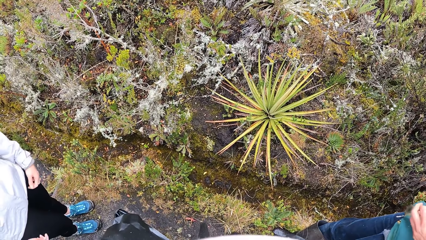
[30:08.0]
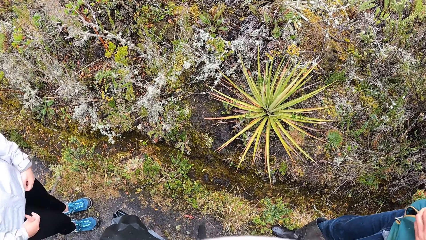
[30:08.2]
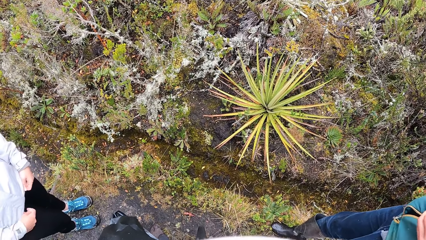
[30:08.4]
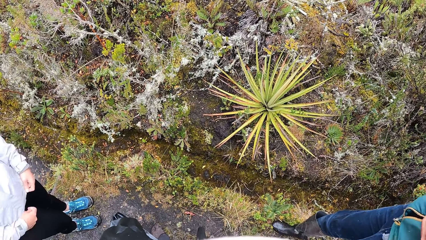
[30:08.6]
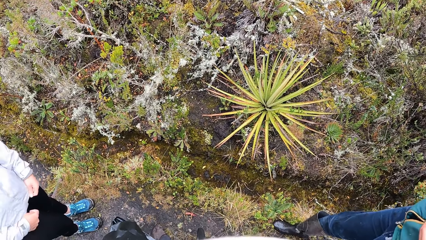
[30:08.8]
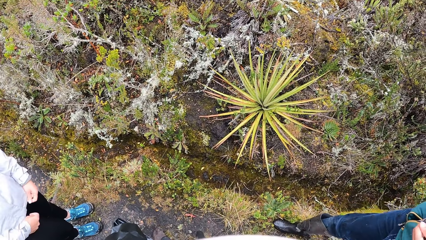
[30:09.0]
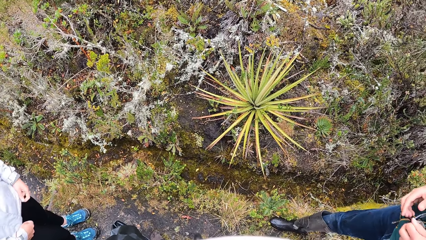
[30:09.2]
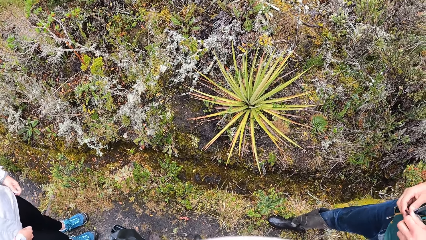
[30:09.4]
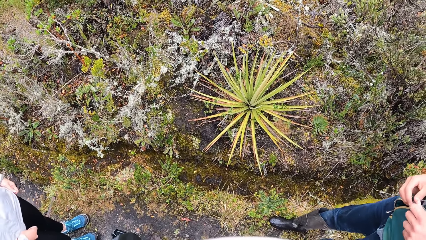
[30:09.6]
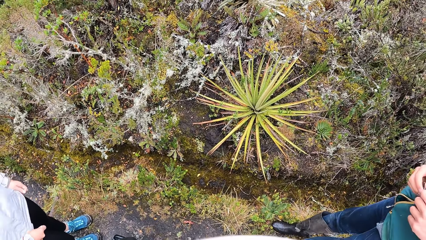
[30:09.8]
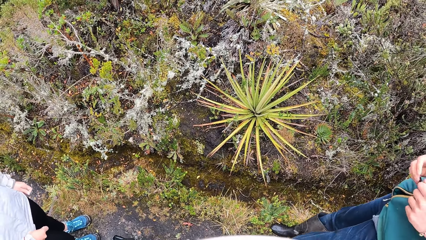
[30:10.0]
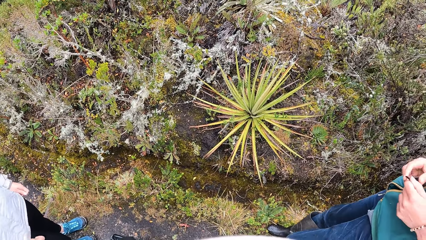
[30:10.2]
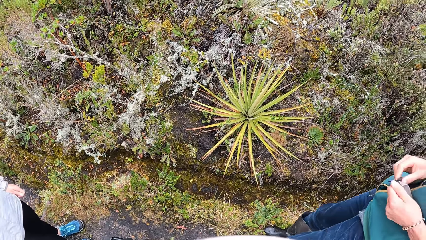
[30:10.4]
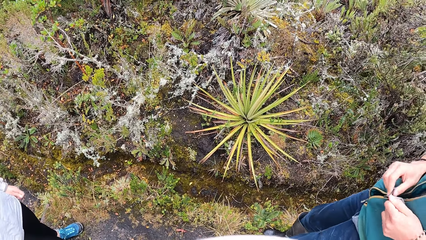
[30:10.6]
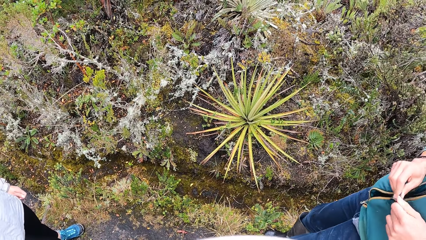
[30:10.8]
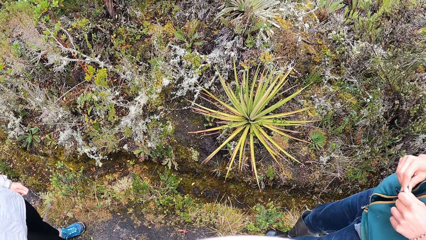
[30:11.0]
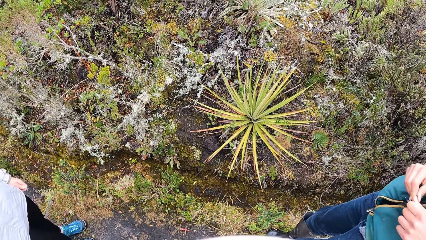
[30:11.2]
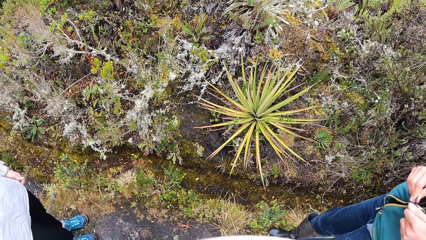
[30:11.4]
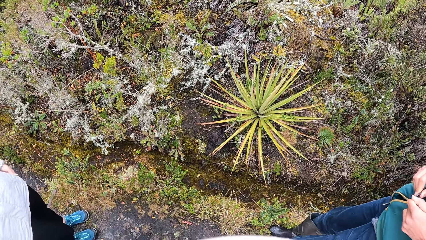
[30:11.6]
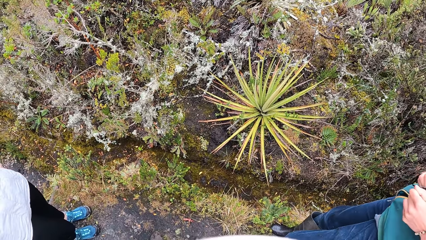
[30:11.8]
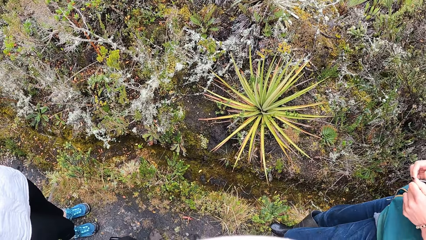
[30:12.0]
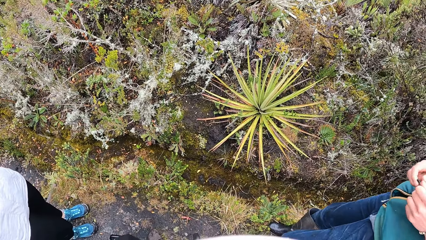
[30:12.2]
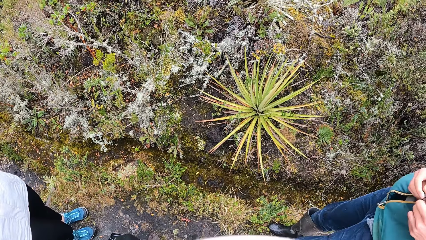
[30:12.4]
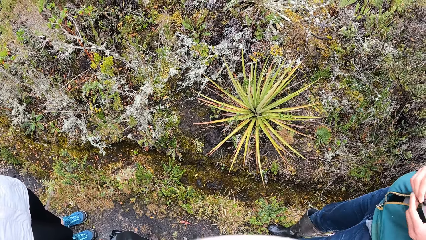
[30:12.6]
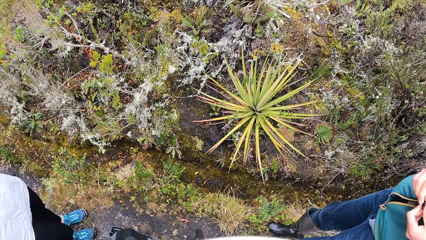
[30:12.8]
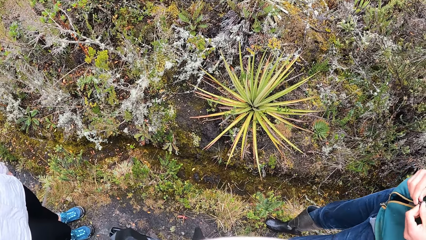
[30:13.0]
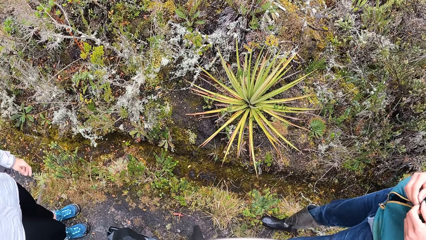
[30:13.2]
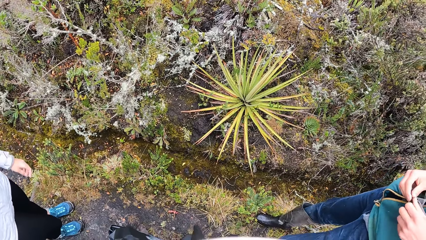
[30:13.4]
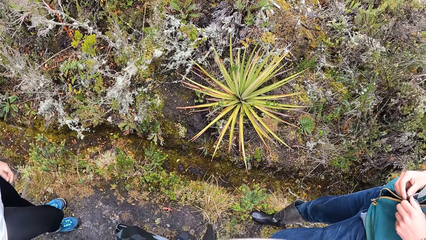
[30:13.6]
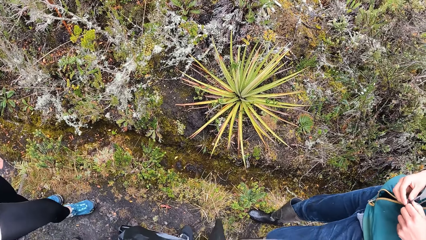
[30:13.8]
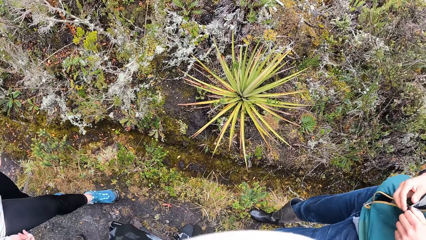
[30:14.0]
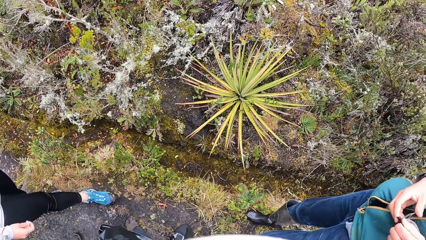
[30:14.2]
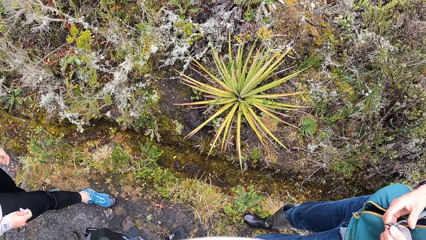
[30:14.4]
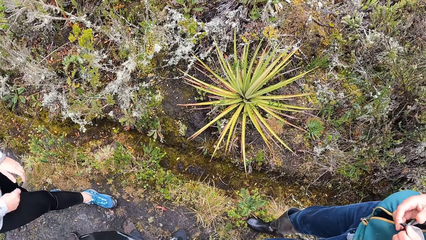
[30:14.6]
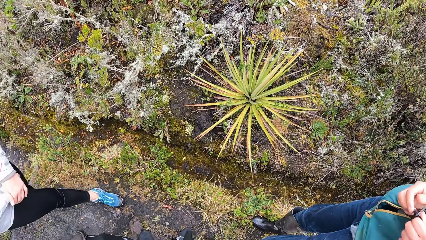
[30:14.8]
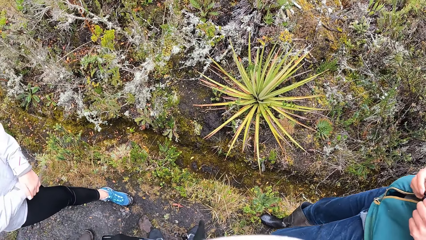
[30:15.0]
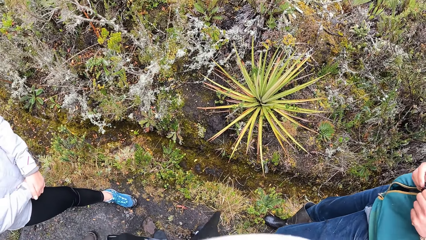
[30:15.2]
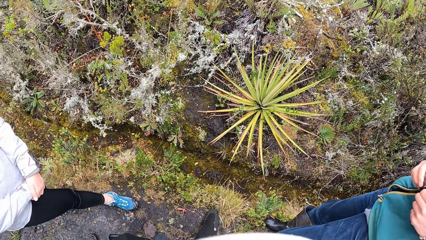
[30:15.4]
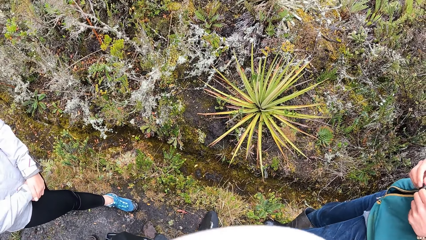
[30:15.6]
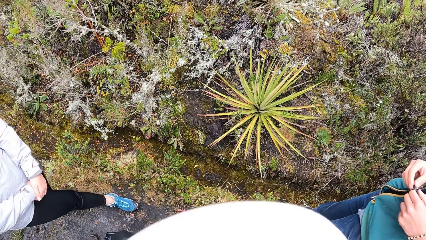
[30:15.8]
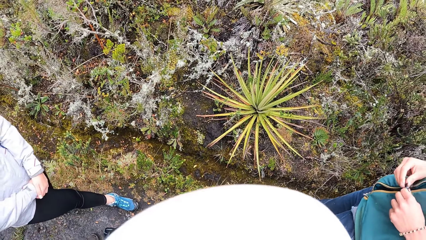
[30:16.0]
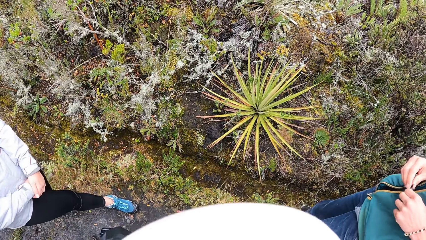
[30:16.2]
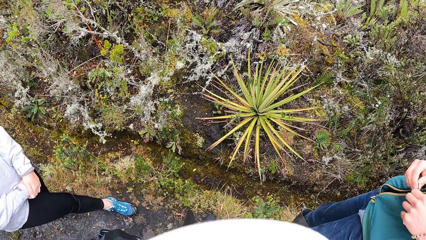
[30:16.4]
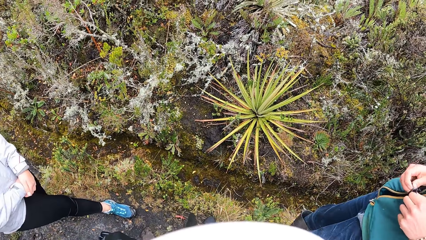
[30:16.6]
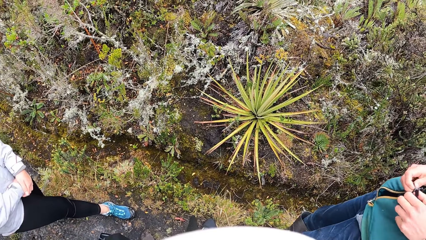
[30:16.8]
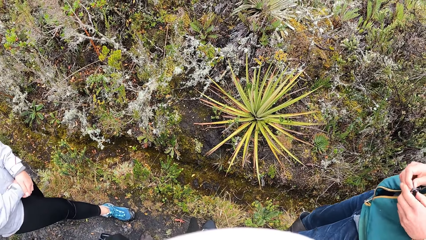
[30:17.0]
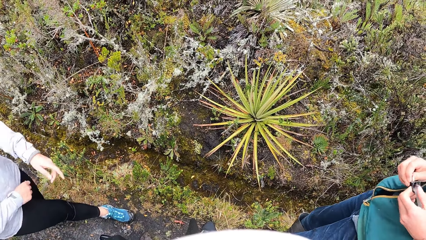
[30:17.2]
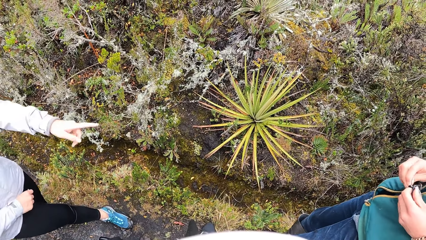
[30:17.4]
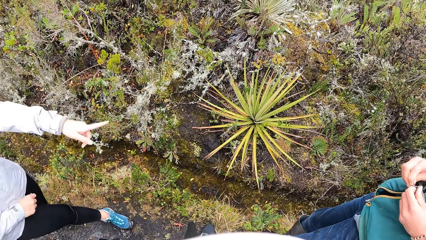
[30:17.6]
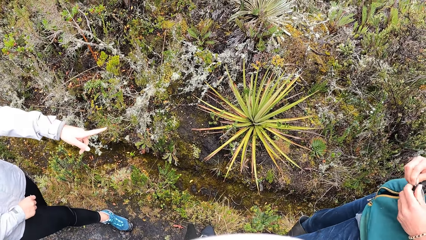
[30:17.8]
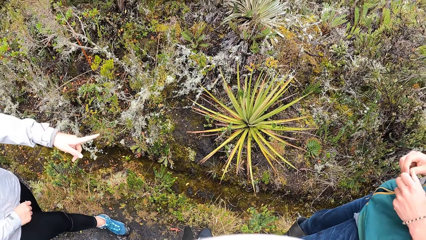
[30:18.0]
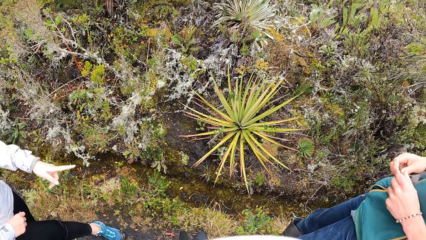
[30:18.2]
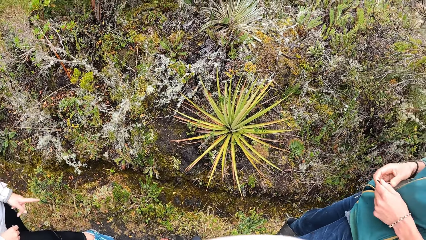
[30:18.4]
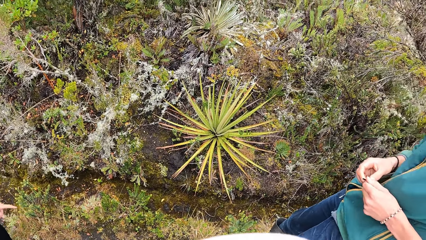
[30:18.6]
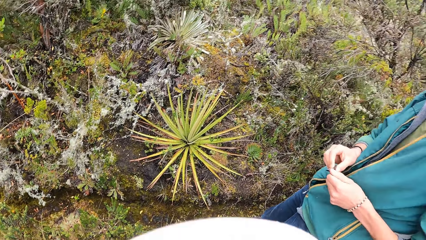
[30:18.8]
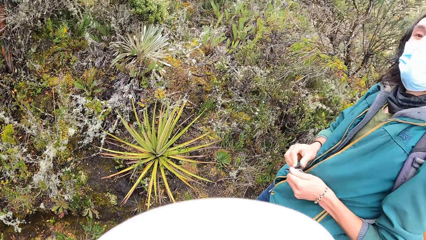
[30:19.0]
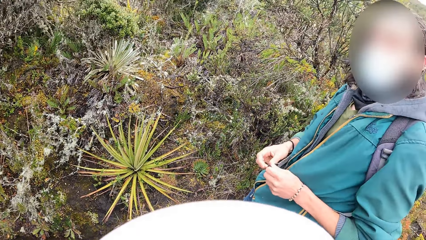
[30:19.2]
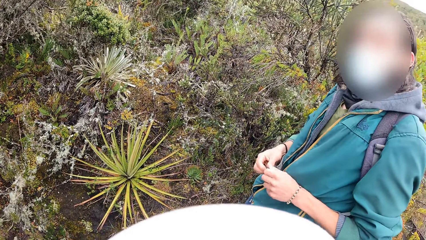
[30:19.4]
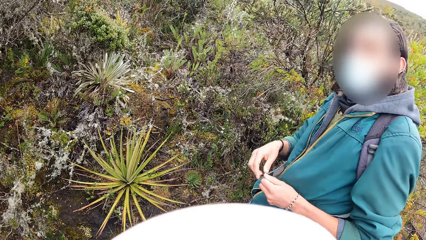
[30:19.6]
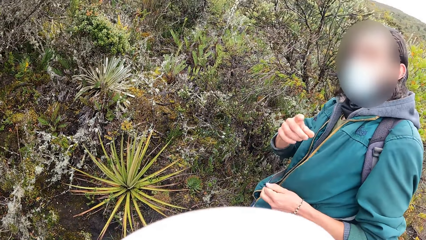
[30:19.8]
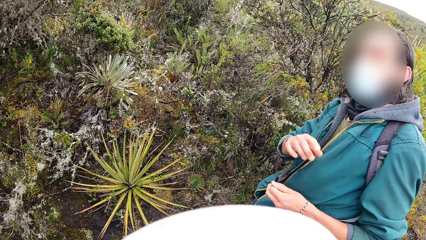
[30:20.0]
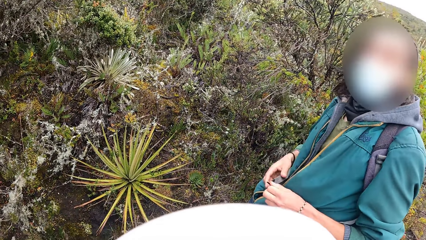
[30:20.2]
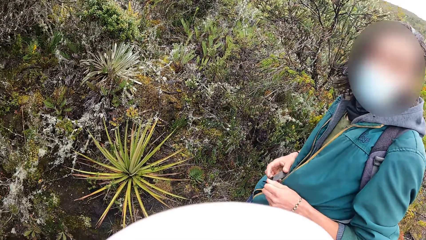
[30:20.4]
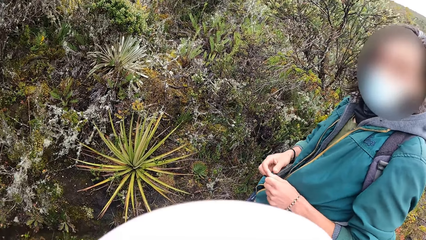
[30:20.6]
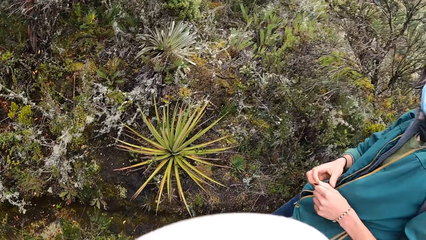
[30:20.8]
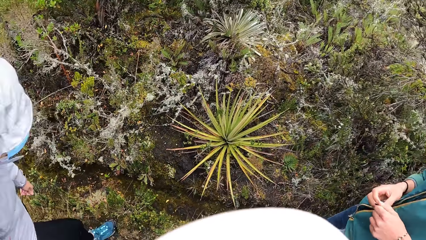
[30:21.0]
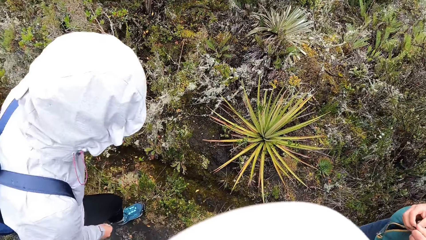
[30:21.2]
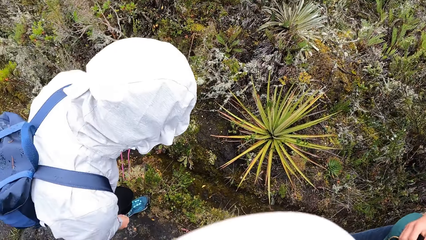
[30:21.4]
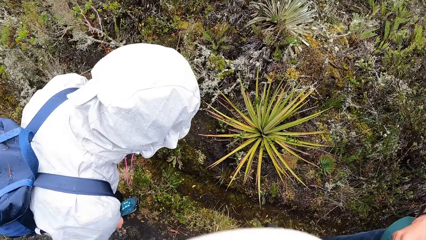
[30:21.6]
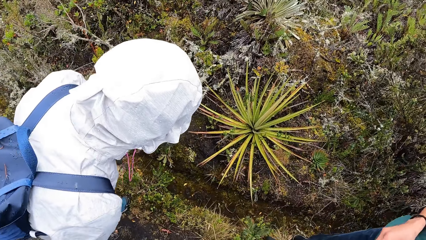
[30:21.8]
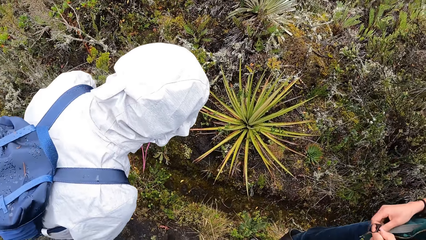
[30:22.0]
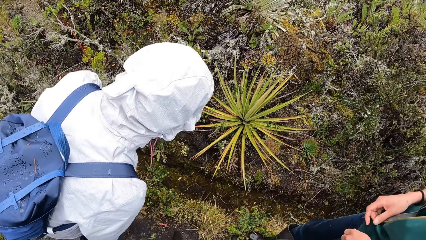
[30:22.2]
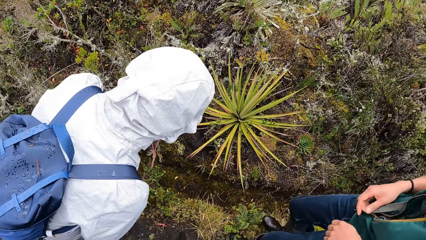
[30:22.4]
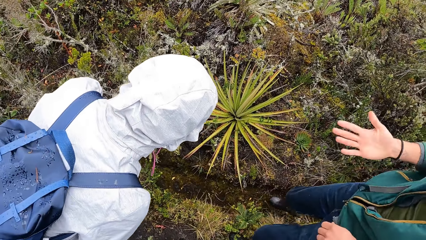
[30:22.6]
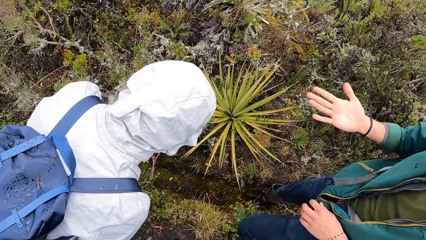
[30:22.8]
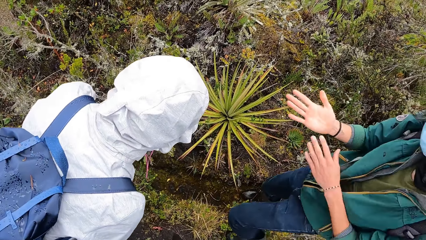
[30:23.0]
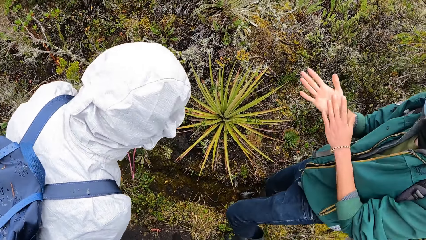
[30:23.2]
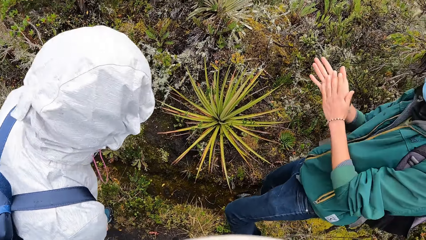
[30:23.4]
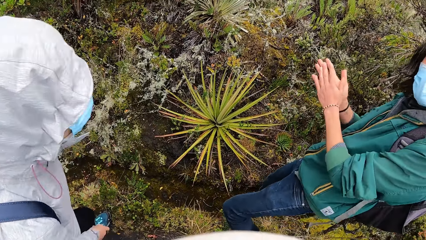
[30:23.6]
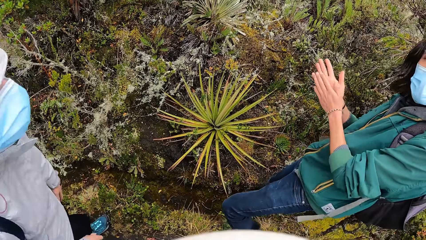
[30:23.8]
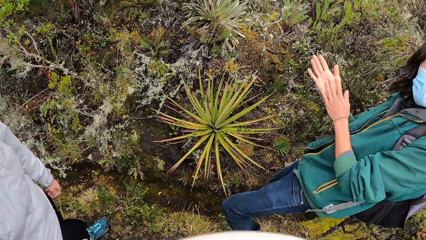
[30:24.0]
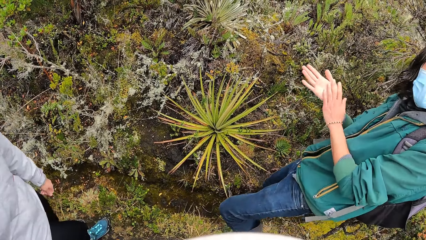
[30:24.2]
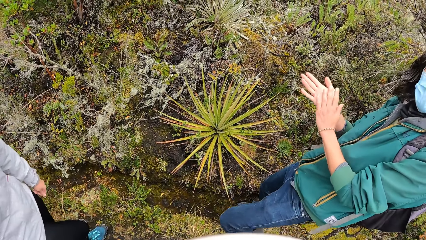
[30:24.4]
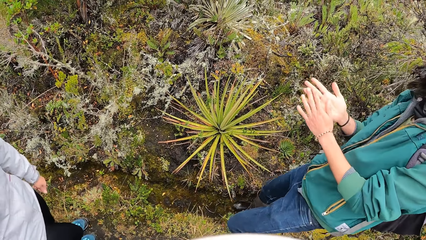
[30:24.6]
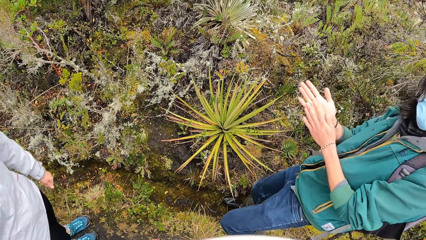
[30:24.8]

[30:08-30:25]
A man converses.
